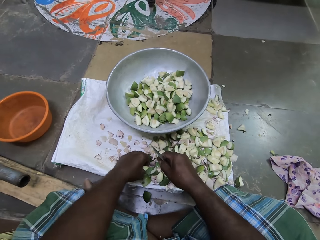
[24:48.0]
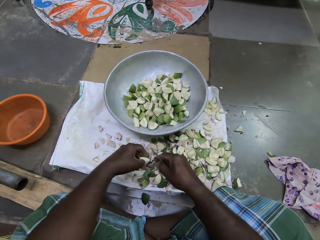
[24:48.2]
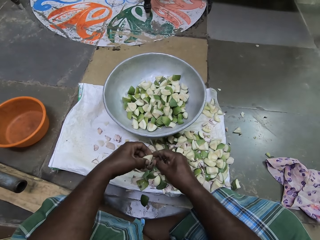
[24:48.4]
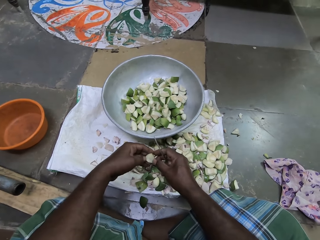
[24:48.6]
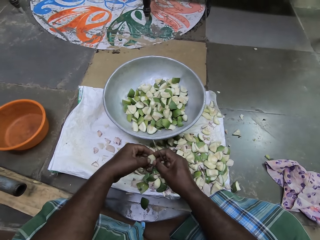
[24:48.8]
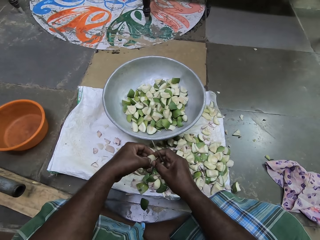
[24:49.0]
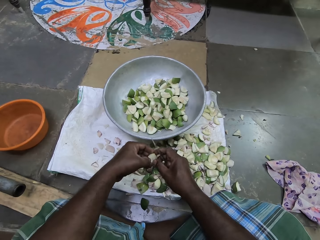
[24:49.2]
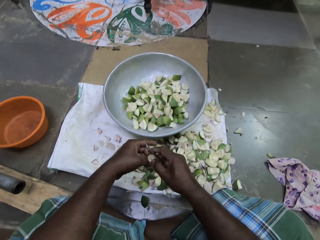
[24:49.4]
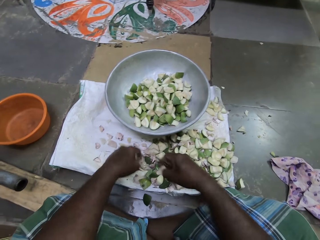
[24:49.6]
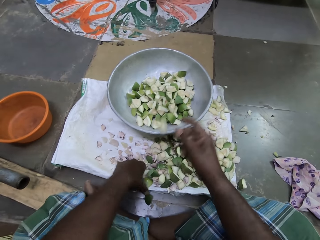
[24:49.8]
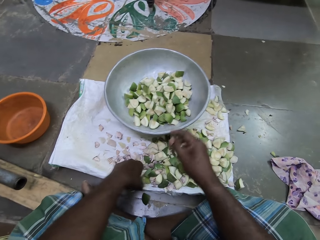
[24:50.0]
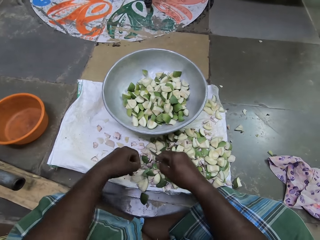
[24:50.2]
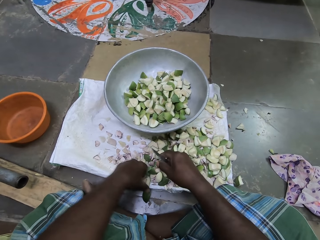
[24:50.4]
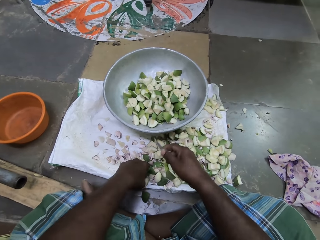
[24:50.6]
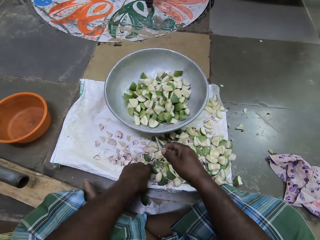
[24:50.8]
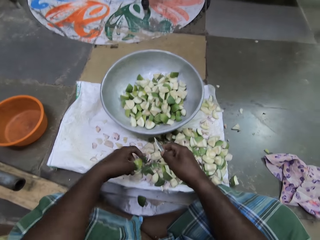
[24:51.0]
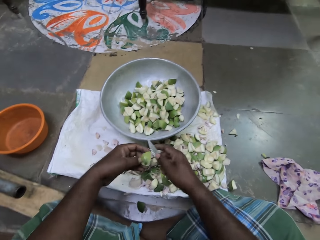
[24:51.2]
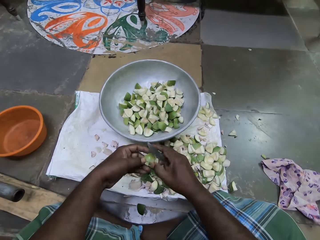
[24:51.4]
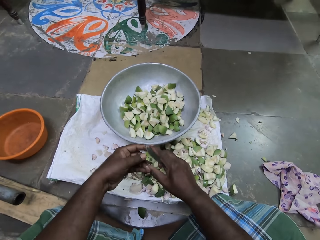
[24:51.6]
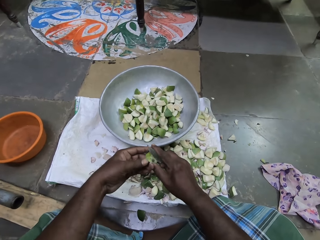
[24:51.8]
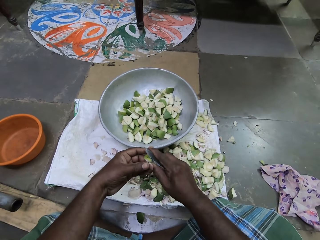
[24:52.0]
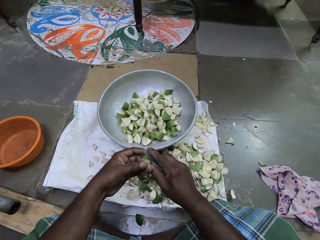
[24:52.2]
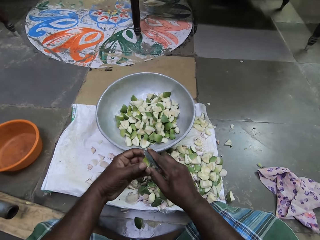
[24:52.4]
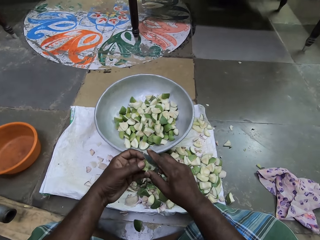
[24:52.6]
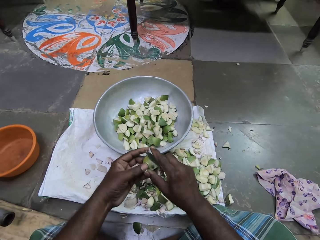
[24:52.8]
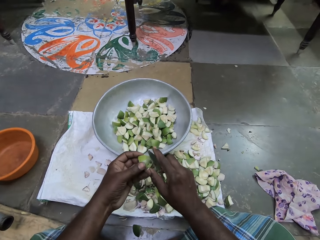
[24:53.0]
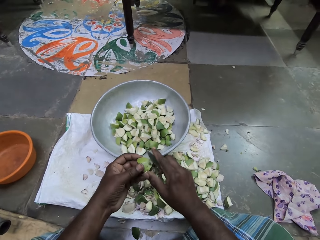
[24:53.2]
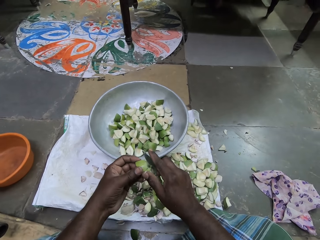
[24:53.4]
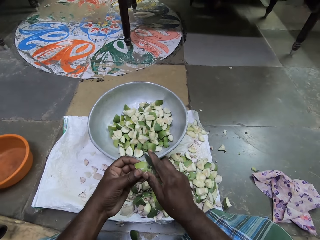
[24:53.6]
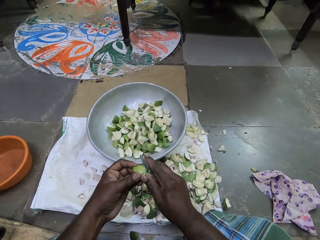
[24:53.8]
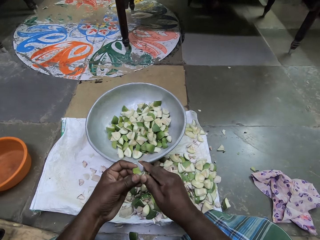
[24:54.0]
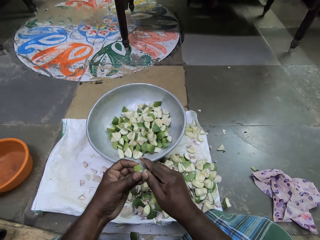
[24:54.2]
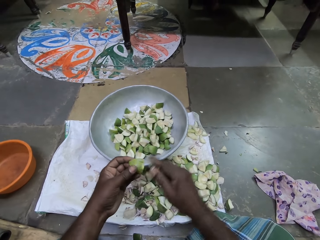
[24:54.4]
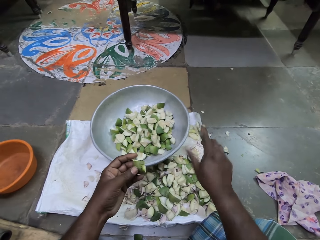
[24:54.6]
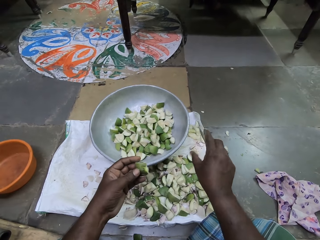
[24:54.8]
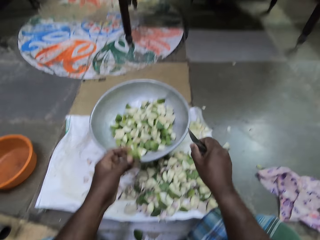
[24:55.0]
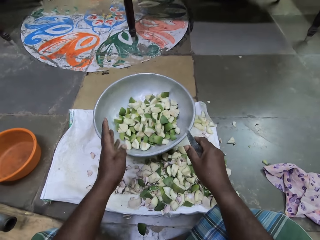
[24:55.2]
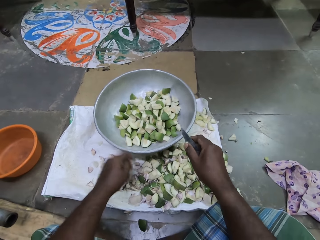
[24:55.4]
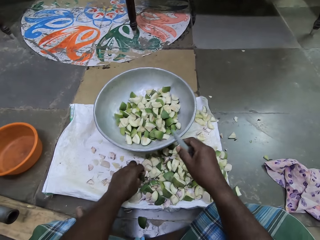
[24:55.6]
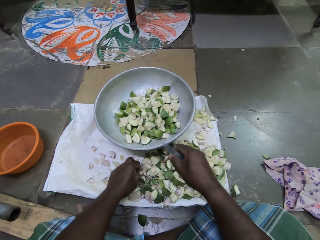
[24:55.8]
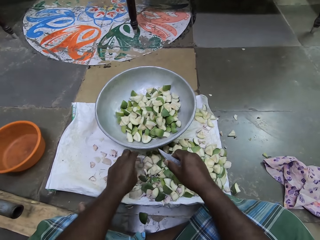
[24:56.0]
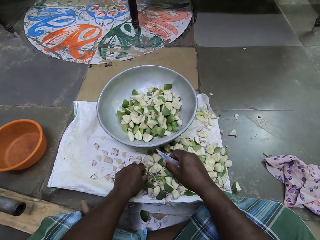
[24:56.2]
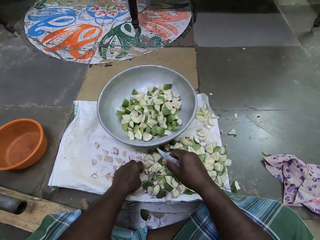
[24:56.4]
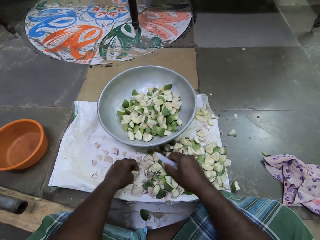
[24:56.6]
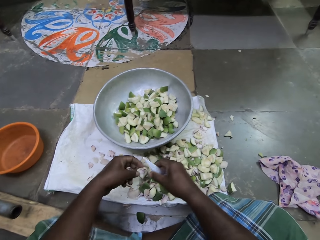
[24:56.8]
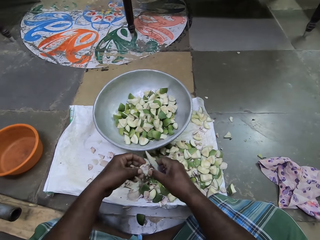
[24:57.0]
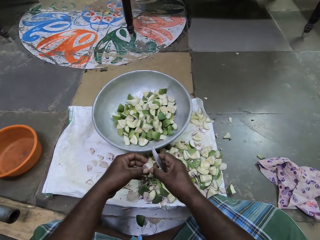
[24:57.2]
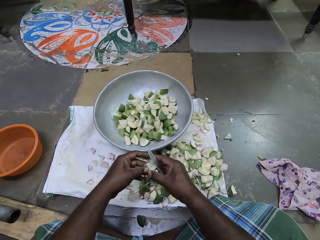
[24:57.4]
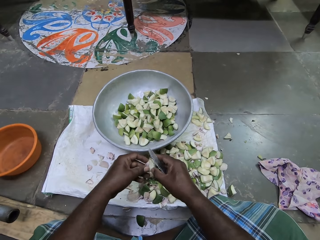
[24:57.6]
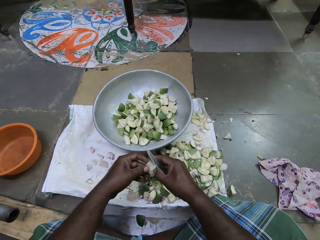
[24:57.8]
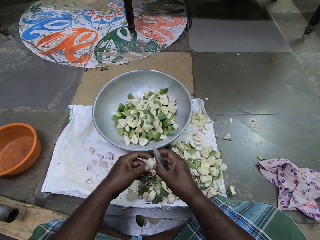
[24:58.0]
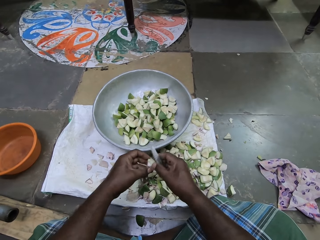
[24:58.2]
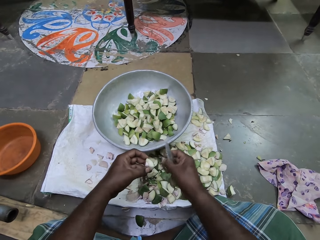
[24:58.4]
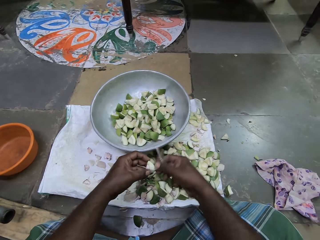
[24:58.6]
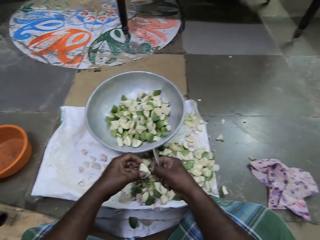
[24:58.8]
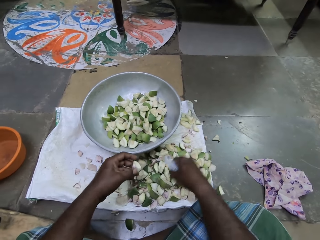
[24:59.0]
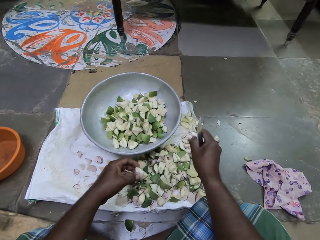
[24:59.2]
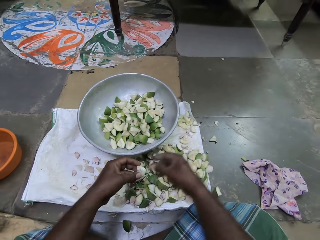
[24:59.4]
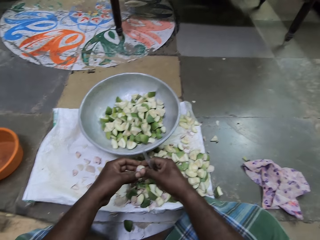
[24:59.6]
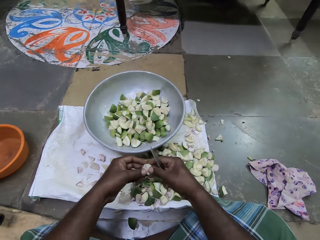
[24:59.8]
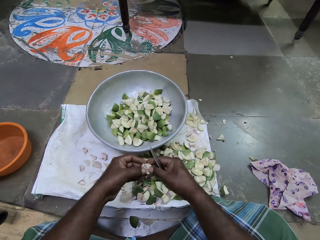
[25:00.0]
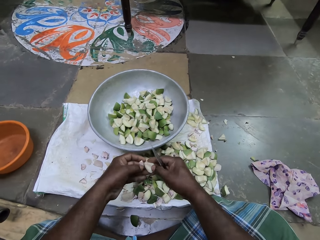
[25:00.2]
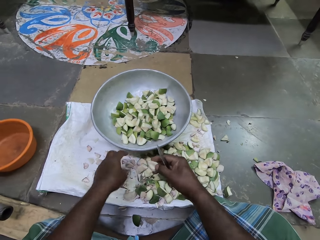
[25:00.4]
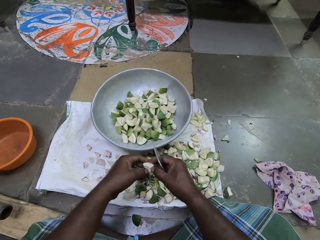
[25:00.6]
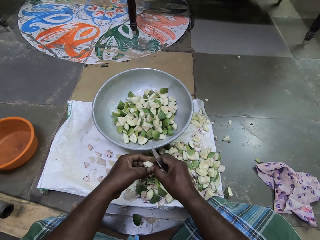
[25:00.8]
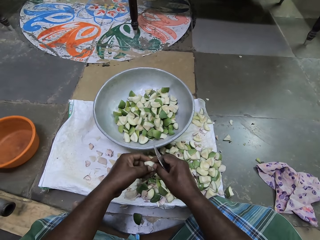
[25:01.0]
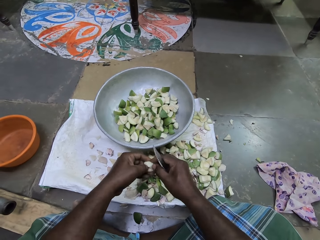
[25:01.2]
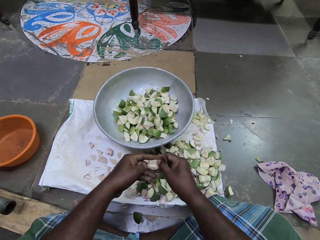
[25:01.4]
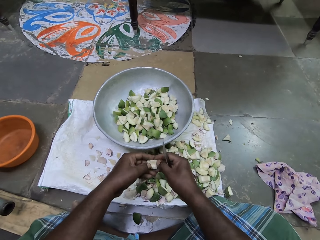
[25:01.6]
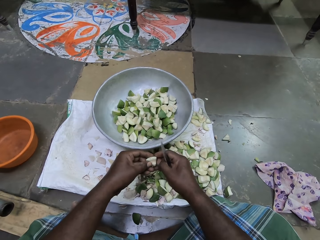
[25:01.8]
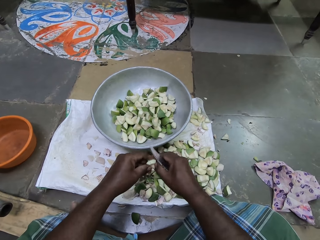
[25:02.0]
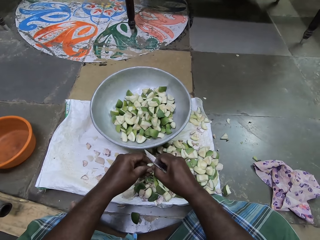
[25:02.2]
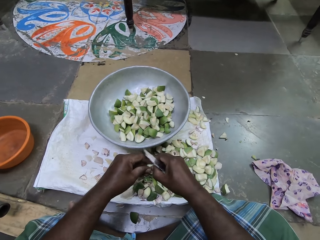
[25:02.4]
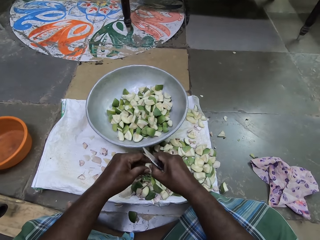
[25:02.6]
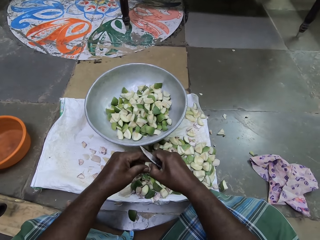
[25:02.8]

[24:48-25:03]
The camera wearer picks an apple slice from the cloth on the floor with her left hand. She cleans the apple slice with both hands. She scratches the piece of fruit. She drops the apple slice in the bowl on the floor with her right hand. She picks an apple slice from the cloth with her left hand. She cuts the apple slice in her left hand with the knife in her right hand. She scratches the piece of fruit. She drops the apple cut on the knife on the floor with her right hand. She drops the apple slice in the bowl with her left hand. She picks an apple slice from the cloth with her left hand. She cleans the apple slice with both hands. She scratches the piece of fruit. She drops the apple cut on the cloth with her right hand. She deseeds the apple slice with both hands. She drops the seed on the cloth with her left hand. She cleans the apple slice with both hands.

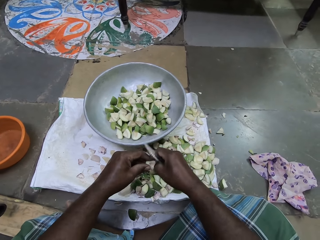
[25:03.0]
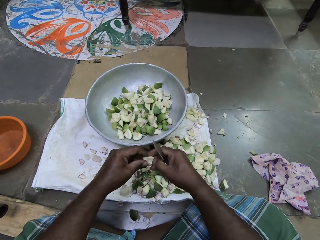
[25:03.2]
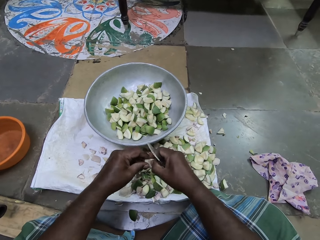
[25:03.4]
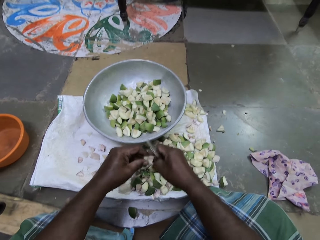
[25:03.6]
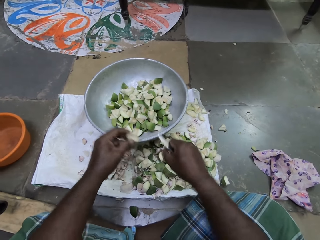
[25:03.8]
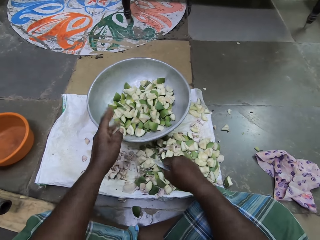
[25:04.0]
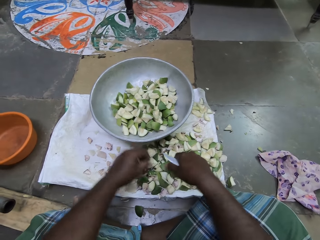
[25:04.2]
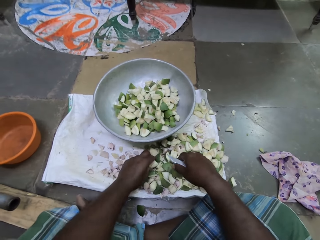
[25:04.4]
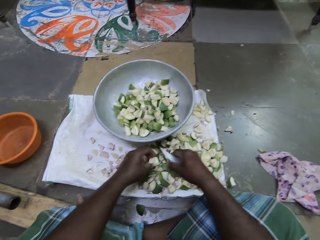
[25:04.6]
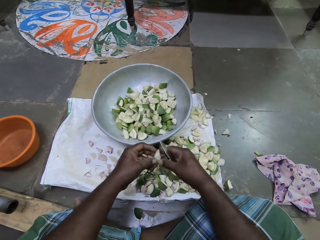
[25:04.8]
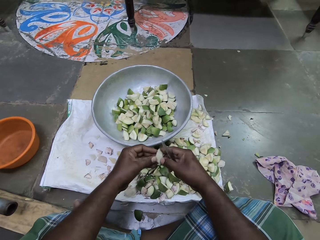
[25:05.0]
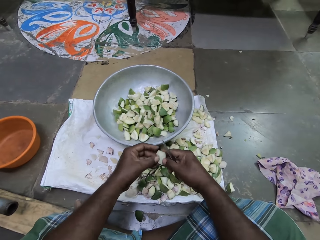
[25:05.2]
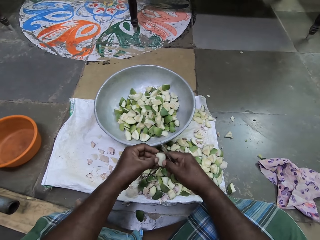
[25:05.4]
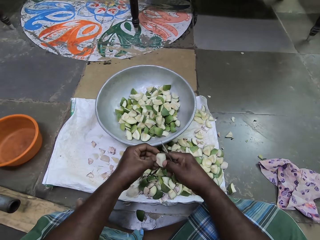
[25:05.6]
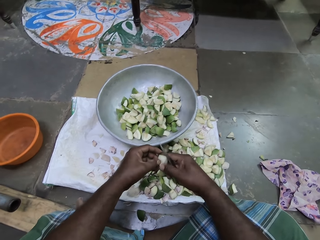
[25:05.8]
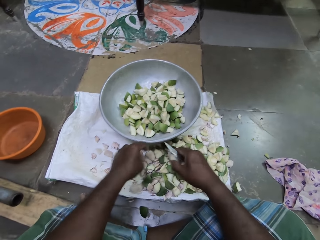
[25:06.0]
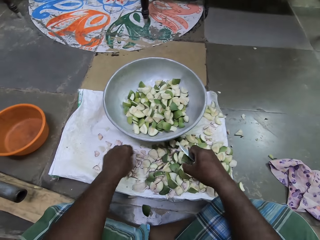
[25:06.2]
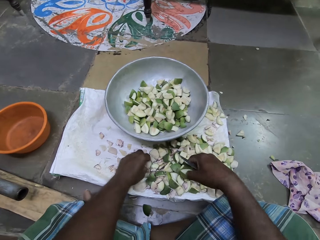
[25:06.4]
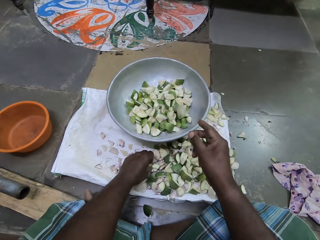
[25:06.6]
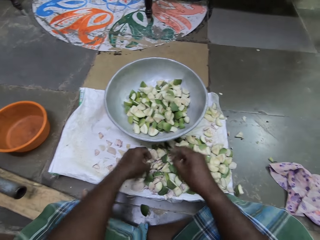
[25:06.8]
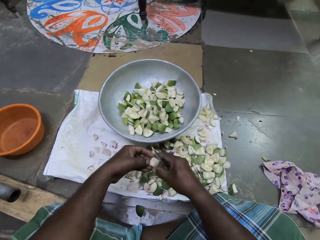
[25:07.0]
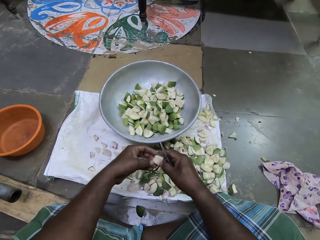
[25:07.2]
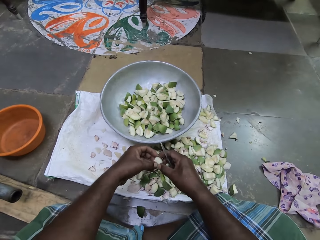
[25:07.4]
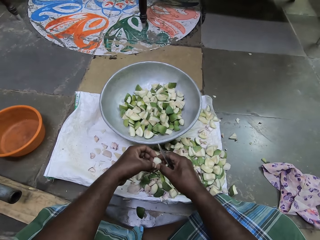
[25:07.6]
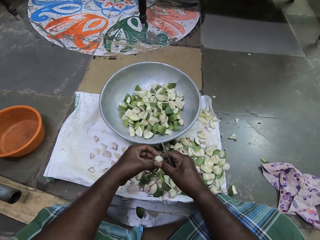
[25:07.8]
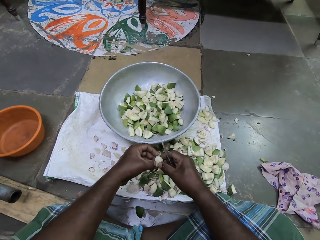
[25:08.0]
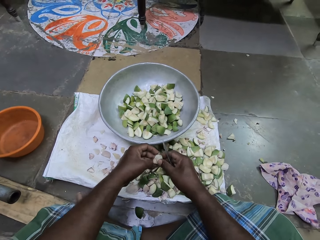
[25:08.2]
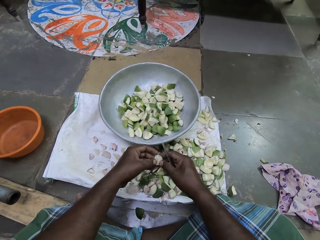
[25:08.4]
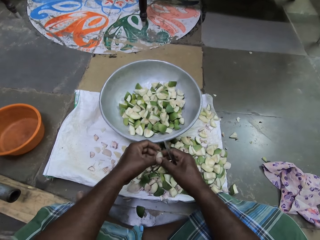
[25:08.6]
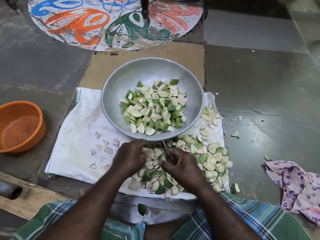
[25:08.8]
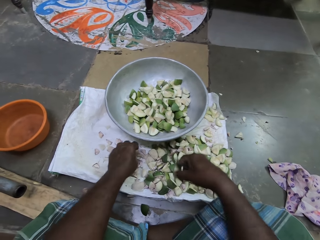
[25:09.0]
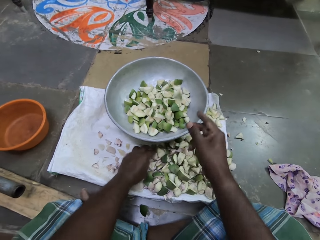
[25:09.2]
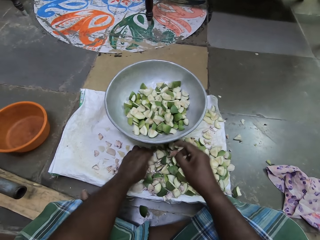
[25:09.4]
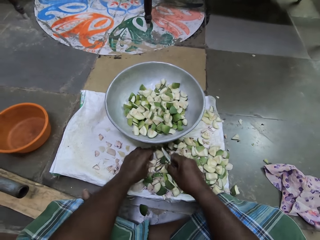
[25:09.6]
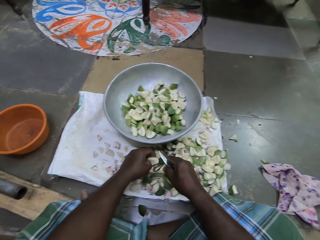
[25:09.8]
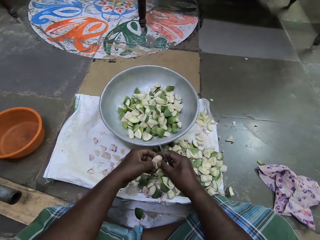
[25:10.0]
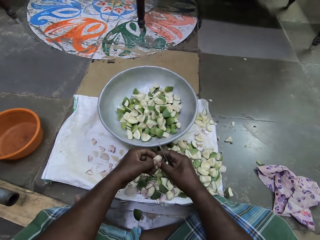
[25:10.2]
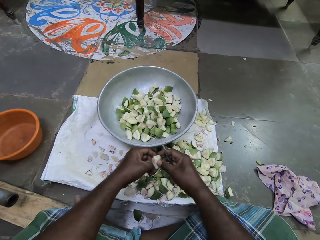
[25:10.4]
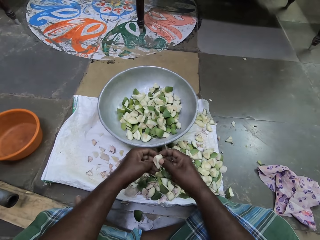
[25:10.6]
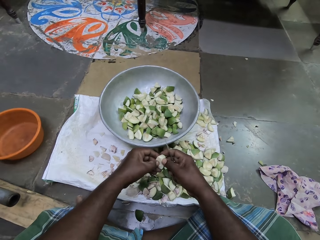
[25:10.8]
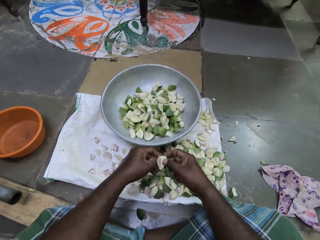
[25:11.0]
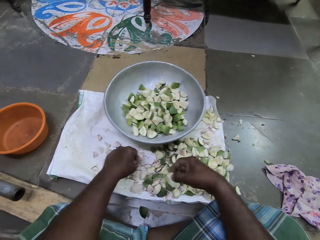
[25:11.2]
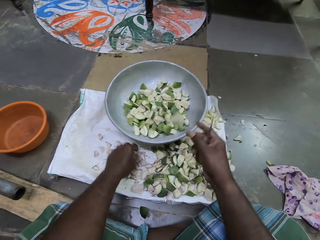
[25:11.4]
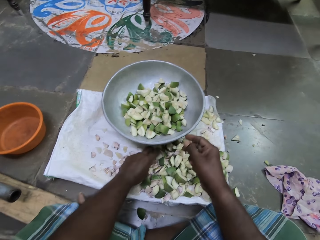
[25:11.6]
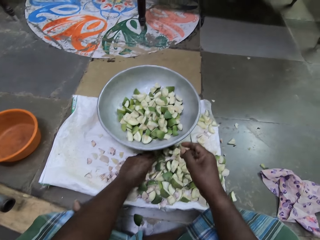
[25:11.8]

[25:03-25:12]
The camera wearer drops the apple slice in the bowl on the floor with her left hand. She picks an apple slice from the cloth on the floor with her left hand. She cleans the apple slice with both hands. She scratches the piece of fruit. She drops the apple slice in the bowl with her right hand. She picks an apple slice from the cloth with her left hand. She cleans the apple slice with both hands. She scratches the piece of fruit. She drops the apple slice in the bowl with her right hand. She picks an apple slice from the cloth with her left hand. She cleans the apple slice with both hands. She drops the apple slice in the bowl with her right hand.
